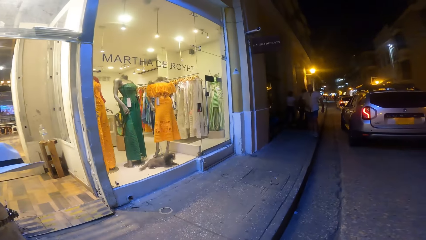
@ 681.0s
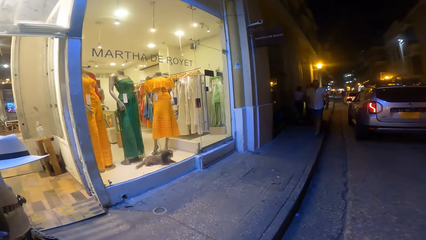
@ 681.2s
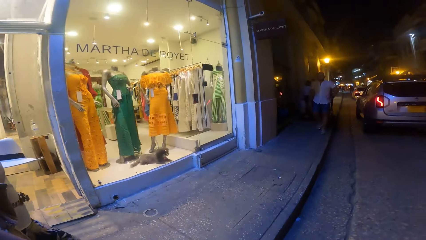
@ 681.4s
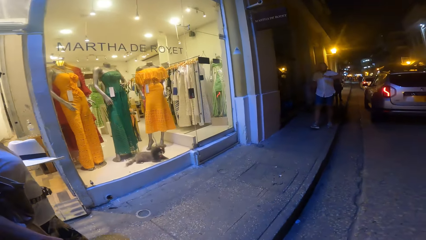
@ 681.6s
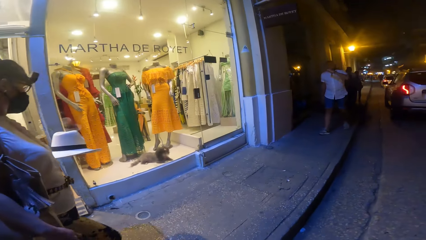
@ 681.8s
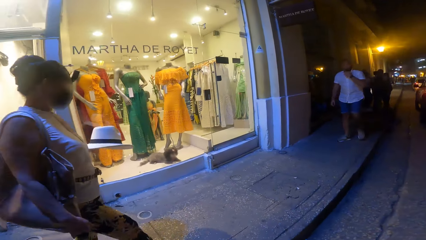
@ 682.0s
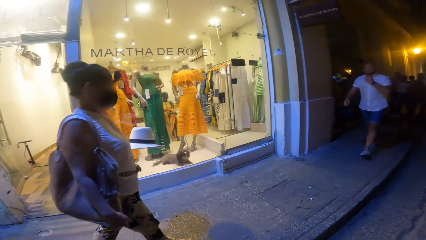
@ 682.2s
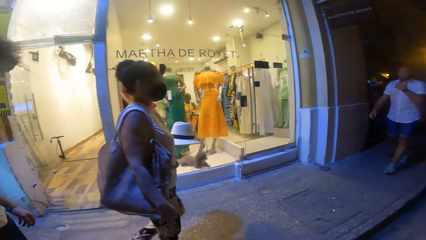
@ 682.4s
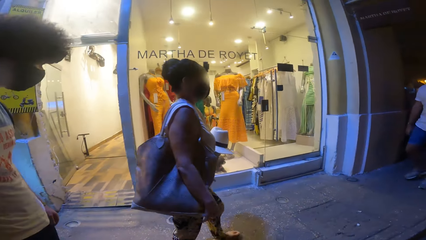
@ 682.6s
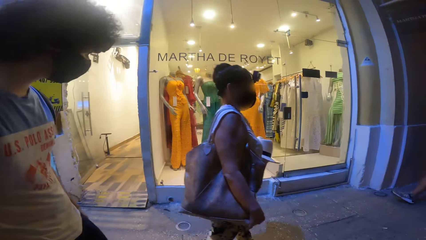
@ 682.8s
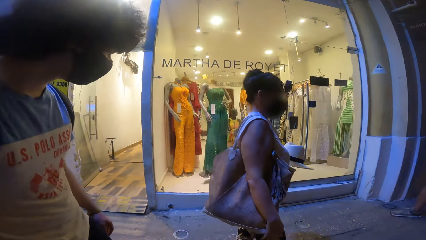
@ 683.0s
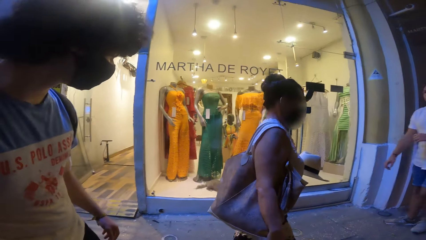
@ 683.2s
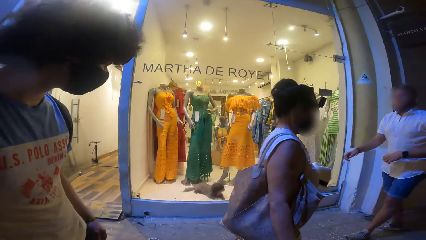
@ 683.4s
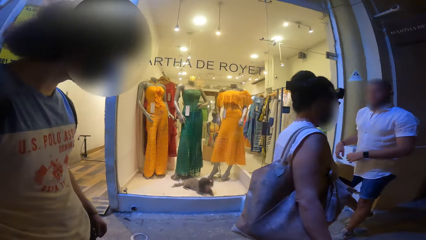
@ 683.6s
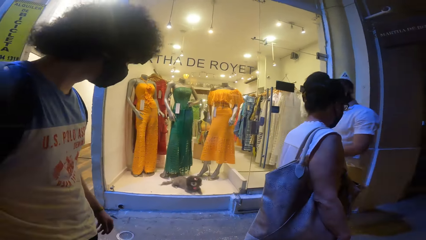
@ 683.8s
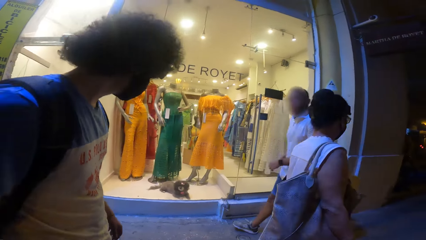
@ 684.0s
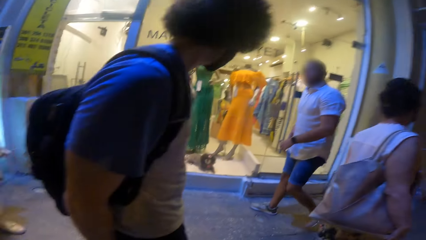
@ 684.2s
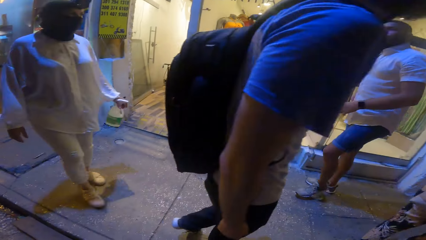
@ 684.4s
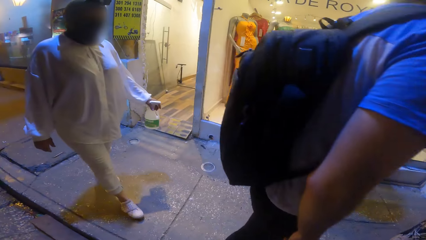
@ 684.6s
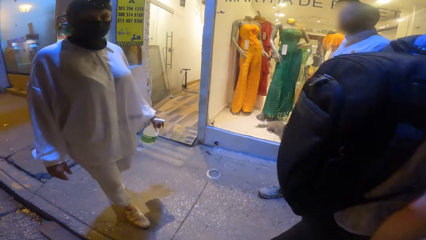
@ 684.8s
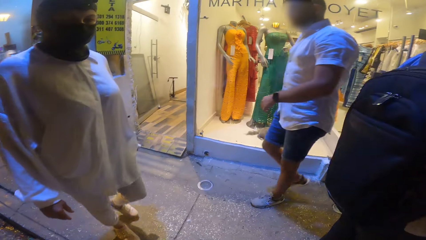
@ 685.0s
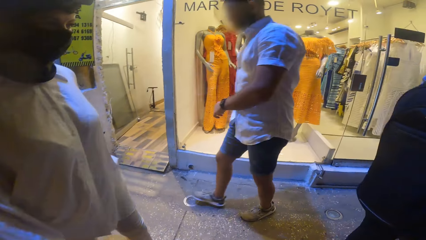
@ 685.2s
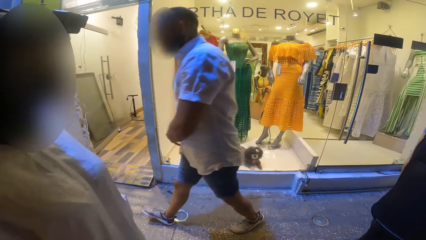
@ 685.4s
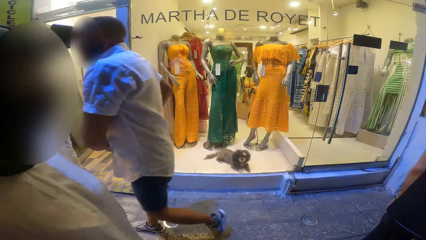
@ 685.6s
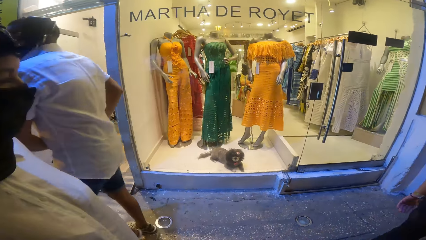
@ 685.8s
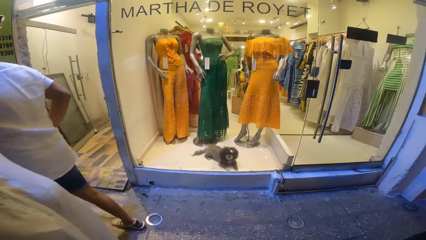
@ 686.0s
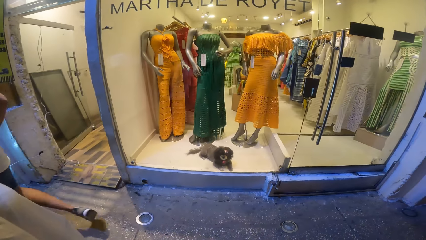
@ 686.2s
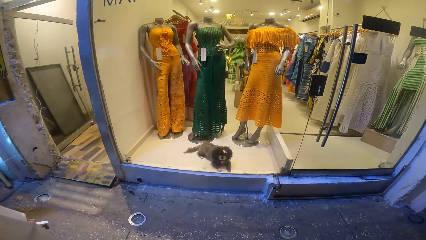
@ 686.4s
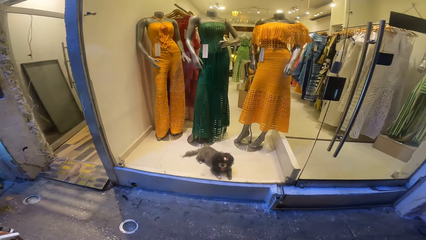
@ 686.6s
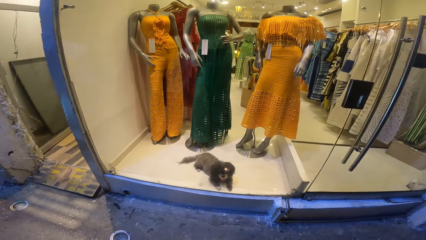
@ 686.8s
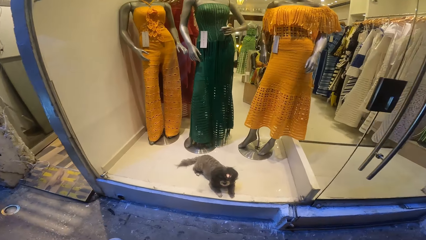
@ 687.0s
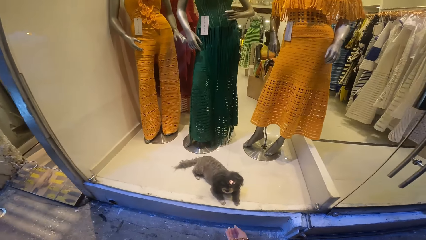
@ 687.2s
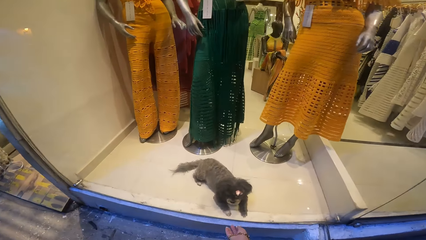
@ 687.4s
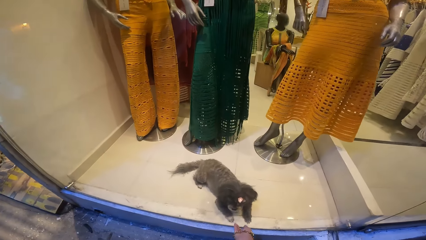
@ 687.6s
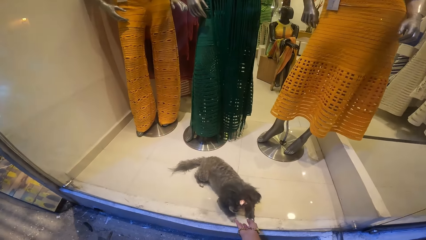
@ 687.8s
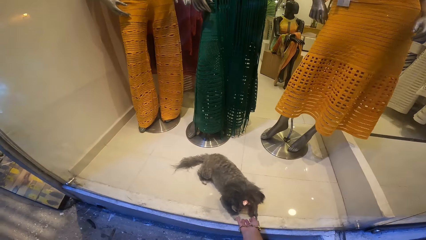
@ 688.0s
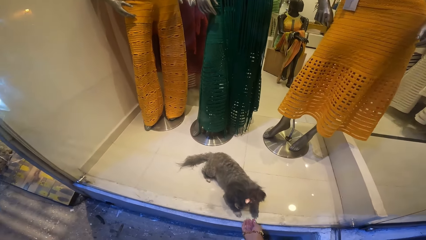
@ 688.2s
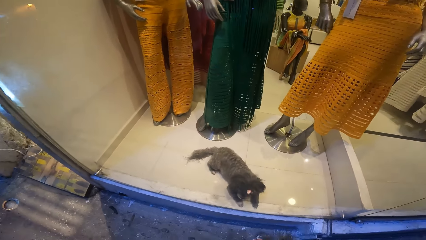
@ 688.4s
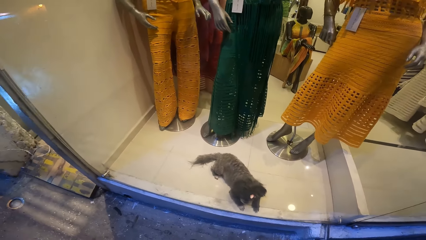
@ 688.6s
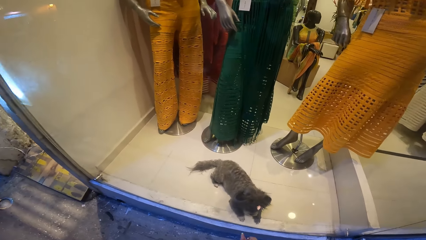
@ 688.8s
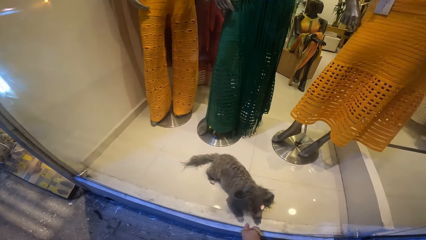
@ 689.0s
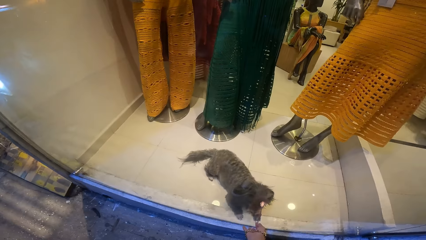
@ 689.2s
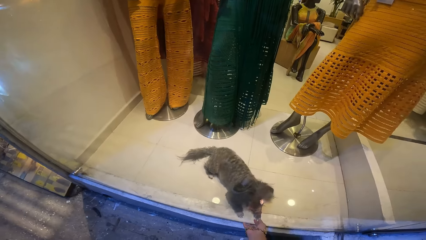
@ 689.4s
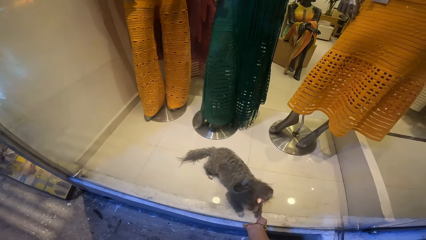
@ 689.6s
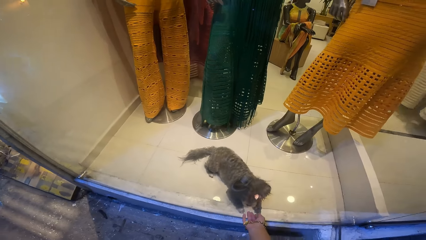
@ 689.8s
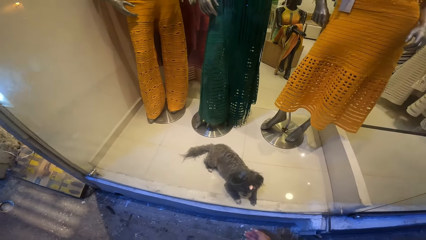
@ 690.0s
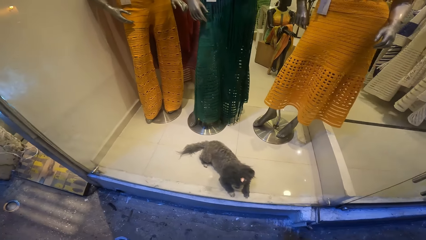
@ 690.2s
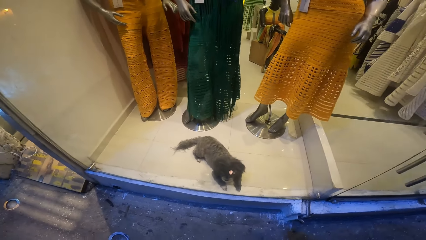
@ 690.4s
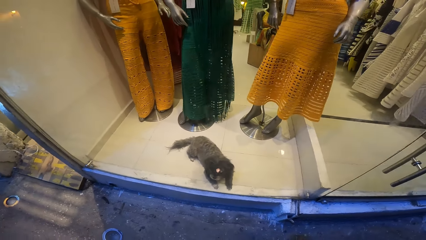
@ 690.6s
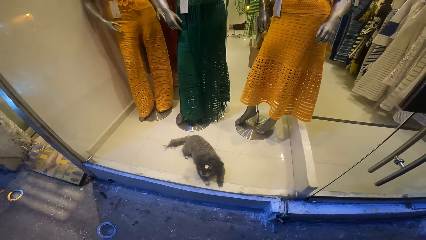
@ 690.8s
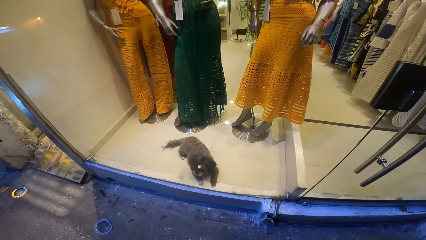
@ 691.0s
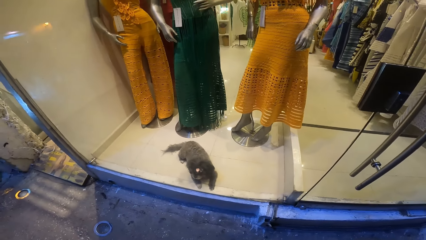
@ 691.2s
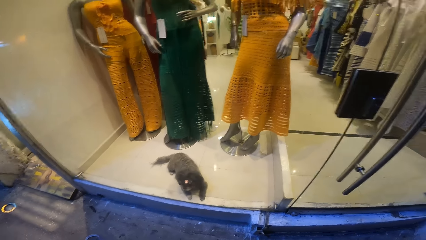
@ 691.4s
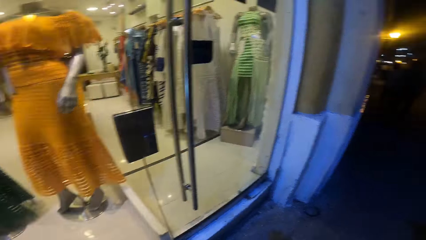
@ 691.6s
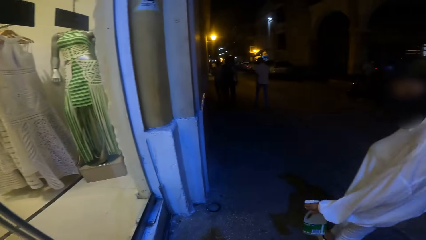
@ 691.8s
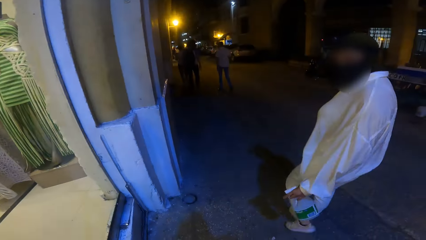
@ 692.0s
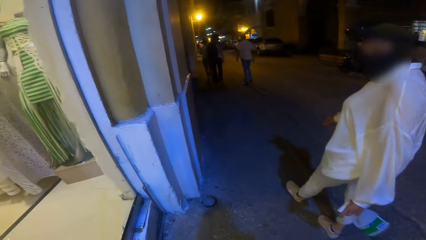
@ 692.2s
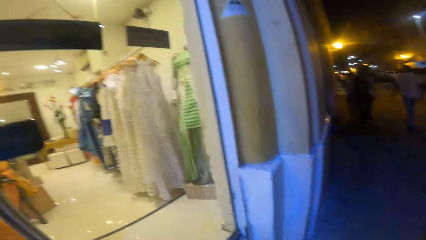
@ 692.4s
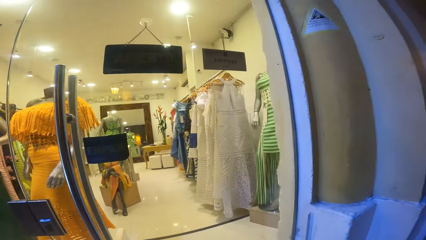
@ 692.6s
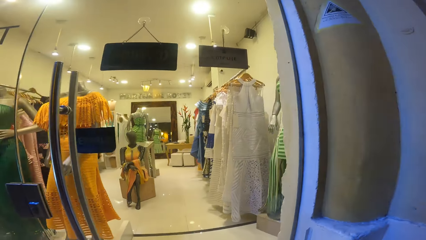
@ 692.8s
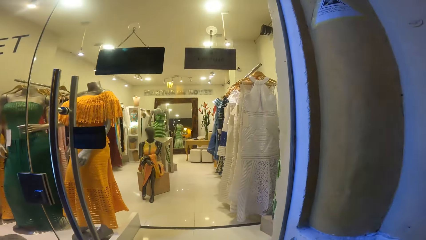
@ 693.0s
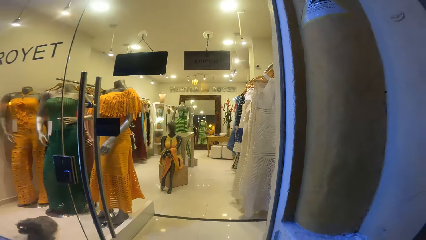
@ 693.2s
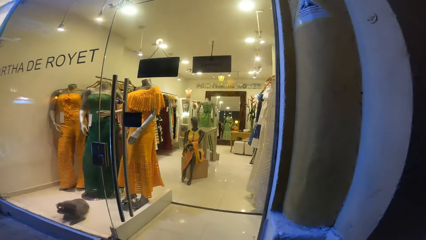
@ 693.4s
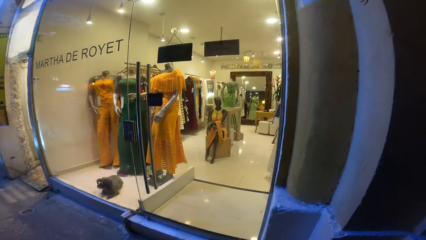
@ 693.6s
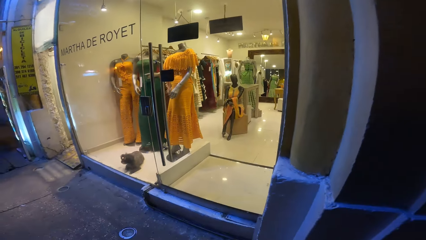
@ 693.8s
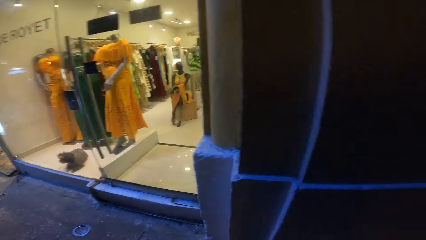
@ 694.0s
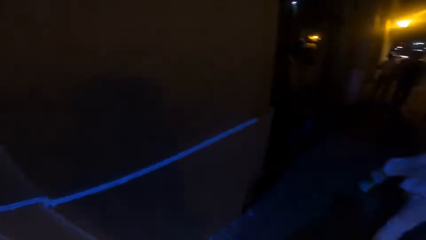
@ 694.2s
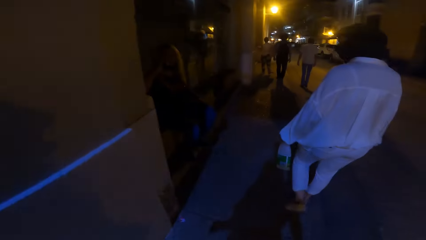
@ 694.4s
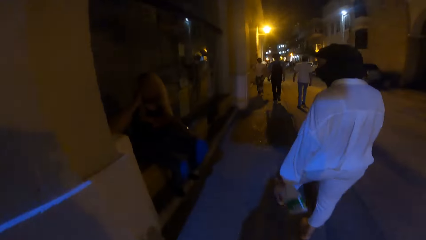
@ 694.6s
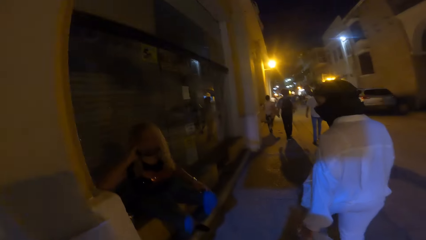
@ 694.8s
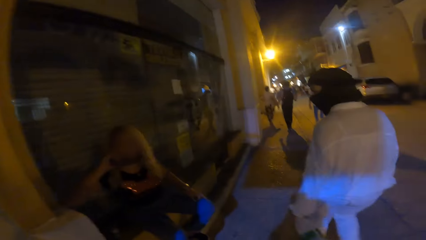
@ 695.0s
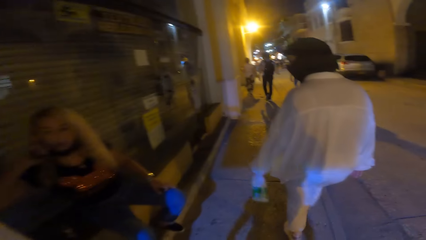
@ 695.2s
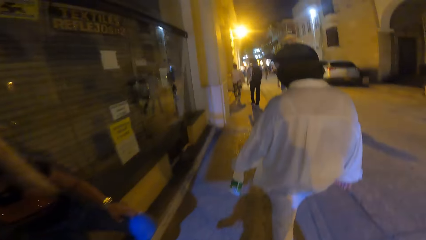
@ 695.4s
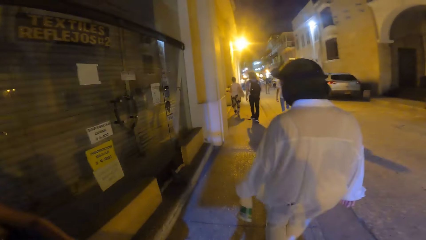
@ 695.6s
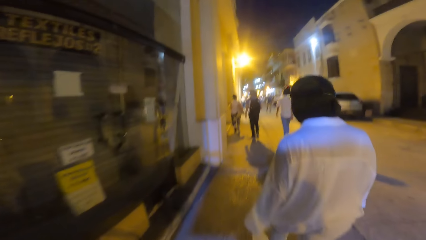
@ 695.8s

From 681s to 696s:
The camera wearer looks inside the shop. She stretches her right hand towards a dog in a boutique. She walks on the sidewalk of the road with a woman, a man and another man.
